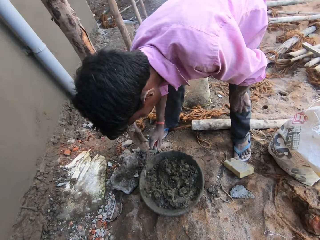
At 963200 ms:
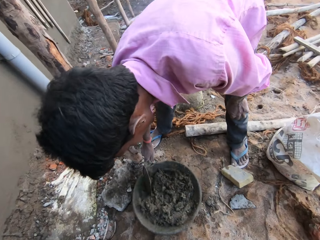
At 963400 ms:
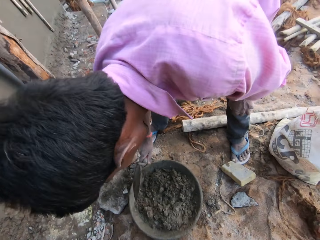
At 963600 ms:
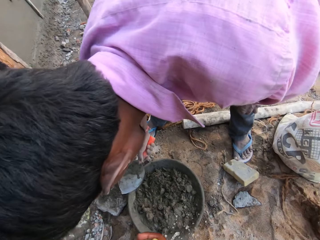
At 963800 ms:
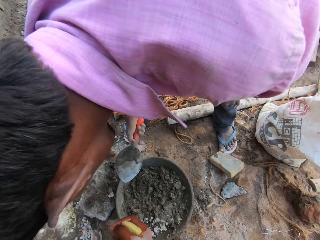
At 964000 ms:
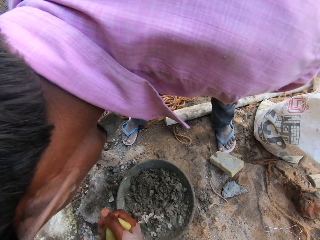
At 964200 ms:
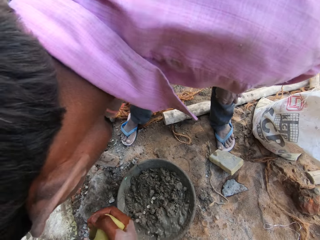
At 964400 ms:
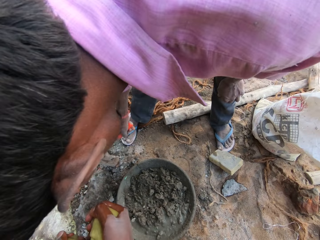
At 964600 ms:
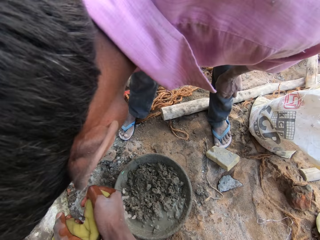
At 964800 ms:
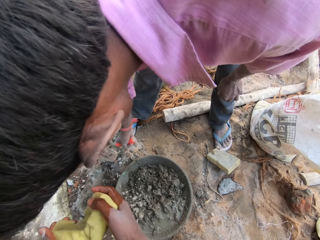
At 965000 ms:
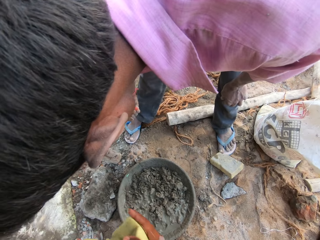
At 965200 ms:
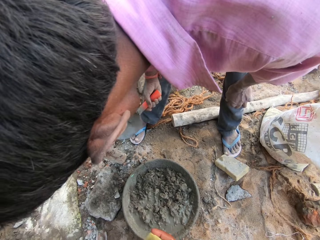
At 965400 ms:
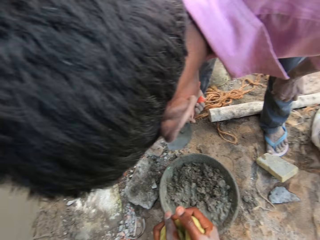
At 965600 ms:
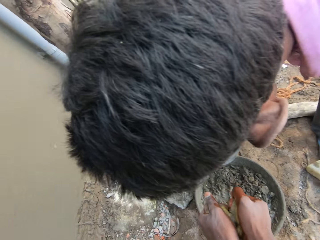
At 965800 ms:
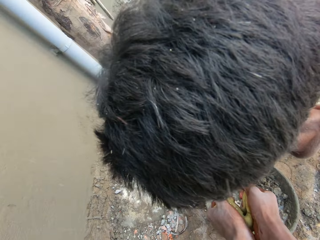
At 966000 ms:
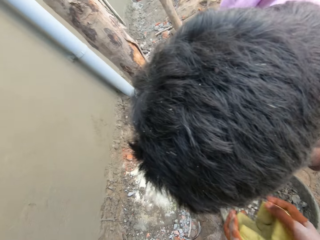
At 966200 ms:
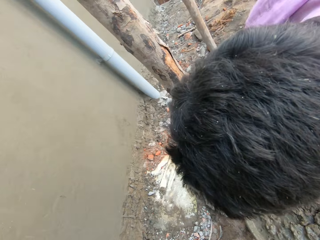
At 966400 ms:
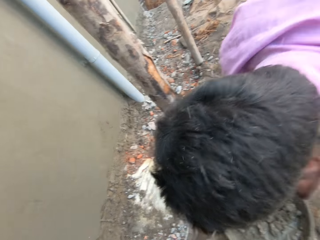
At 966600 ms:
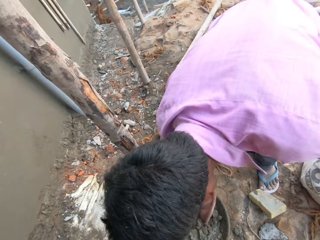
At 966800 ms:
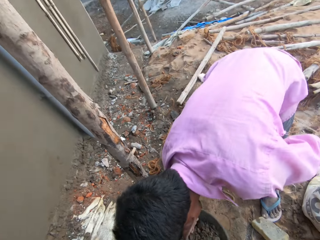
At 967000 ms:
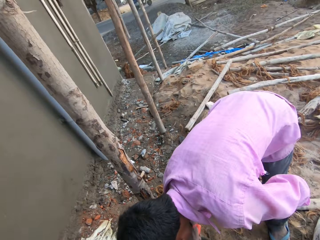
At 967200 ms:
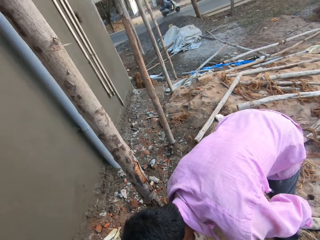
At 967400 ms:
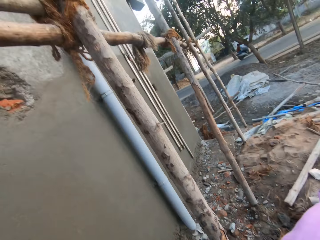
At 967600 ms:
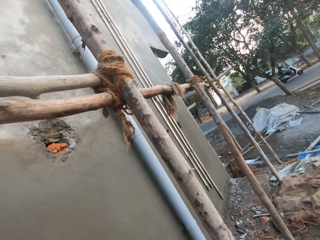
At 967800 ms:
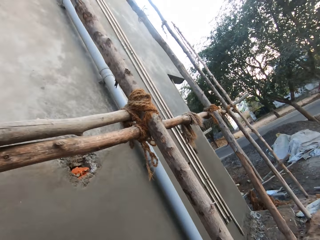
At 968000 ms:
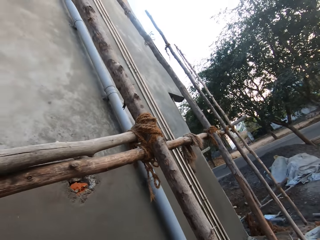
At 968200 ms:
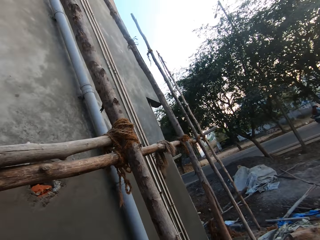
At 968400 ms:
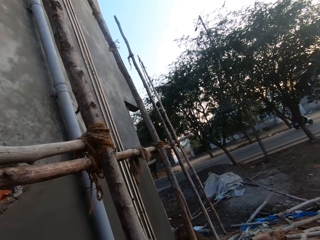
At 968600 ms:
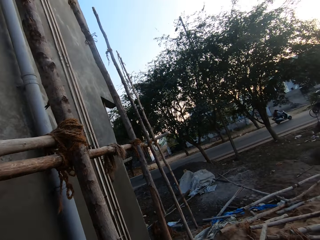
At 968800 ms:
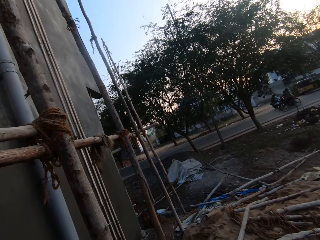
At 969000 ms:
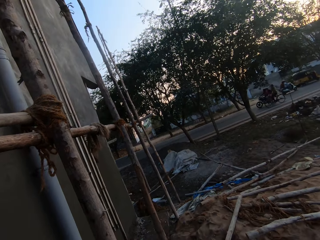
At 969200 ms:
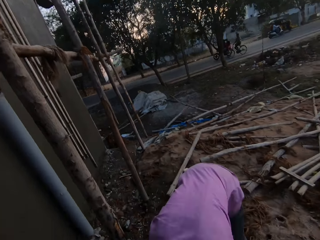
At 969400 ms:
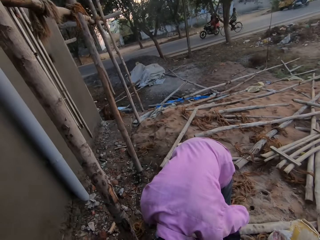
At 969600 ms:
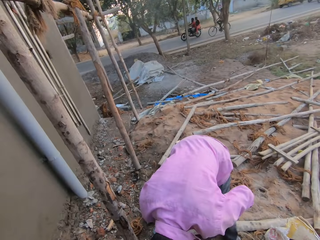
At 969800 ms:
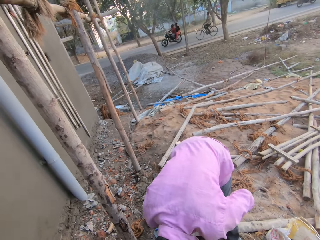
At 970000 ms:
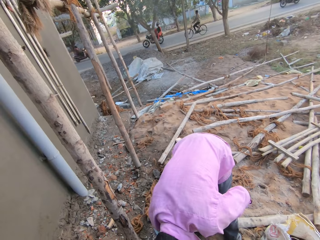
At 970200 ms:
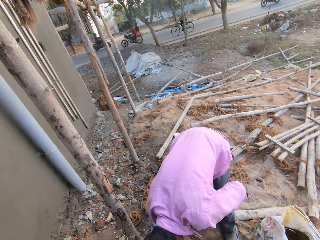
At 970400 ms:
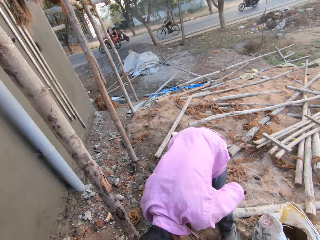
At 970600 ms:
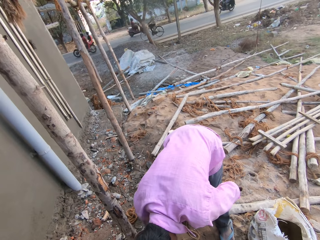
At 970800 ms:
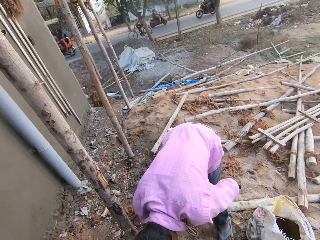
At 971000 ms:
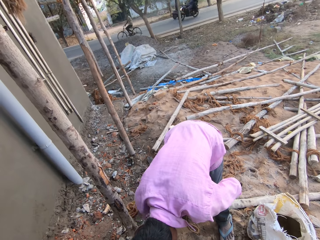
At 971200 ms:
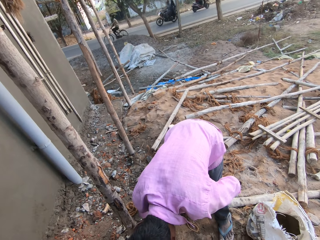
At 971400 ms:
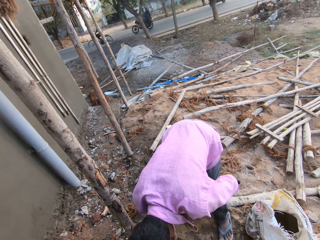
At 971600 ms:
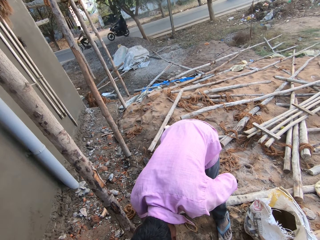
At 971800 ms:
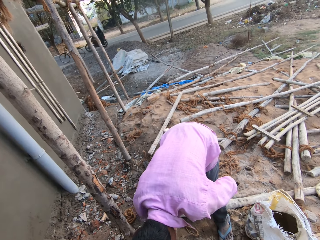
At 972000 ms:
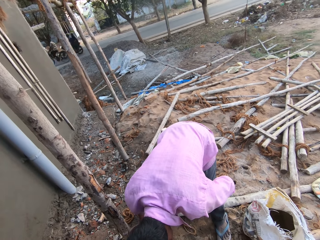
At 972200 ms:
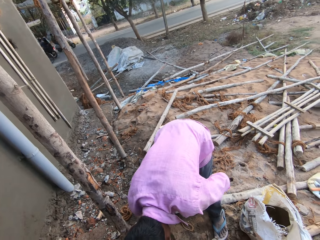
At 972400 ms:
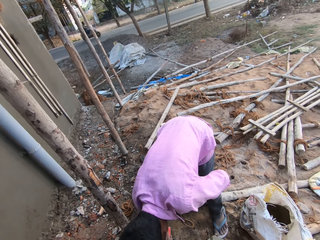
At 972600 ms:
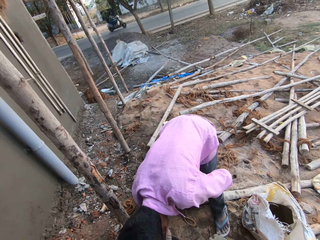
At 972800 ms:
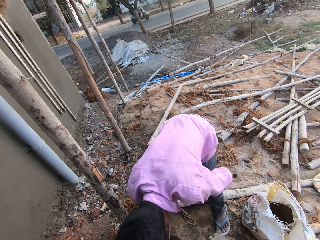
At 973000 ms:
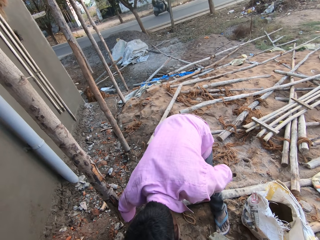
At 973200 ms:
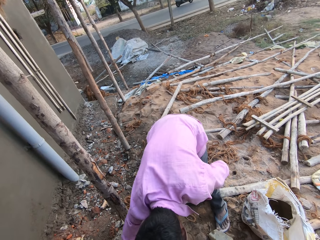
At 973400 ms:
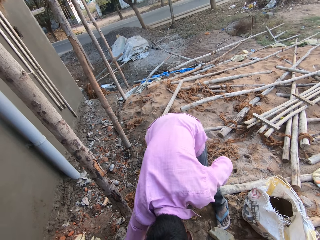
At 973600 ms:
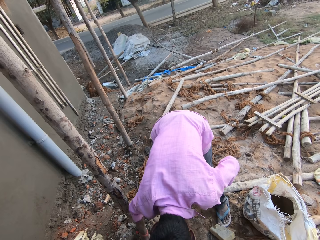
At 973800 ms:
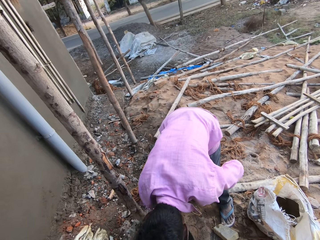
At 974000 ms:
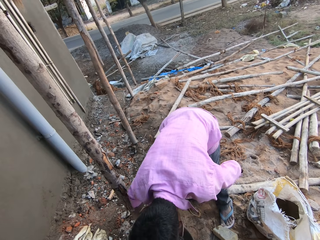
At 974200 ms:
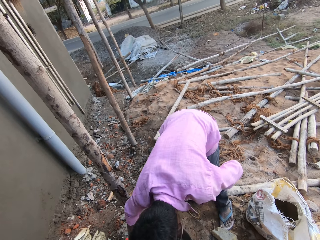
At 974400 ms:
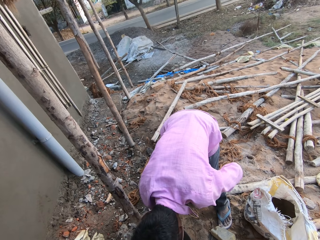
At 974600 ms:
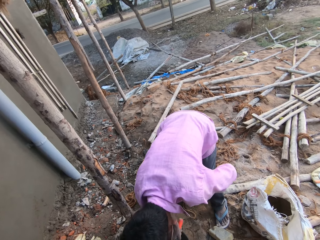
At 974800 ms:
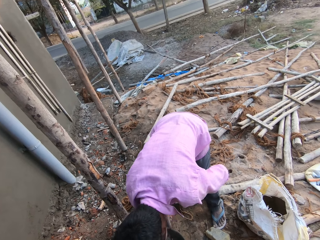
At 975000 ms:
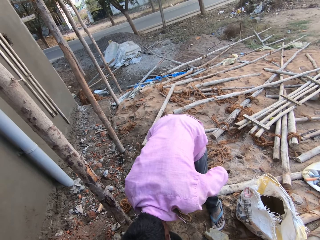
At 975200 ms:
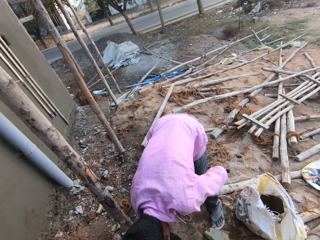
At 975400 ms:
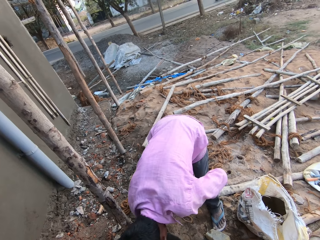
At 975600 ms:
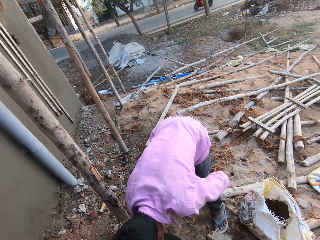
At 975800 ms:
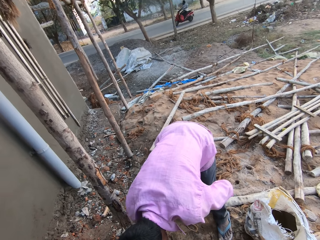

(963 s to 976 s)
The man hits the bricklayer's trowel on the headpan on the ground with his right hand. The camera wearer squeezes water out of the sponge into the headpan on the ground with both hands. The man hits the bricklayer's trowel on the stone on the ground with his right hand. The camera wearer smears water on the cement. The man mixes the mortar in the headpan on the ground with the bricklayer's trowel in his right hand. The camera wearer converses with the man.

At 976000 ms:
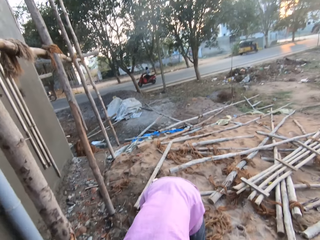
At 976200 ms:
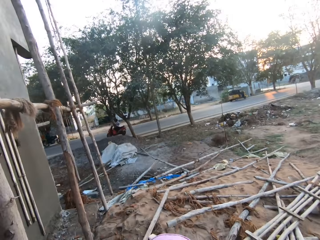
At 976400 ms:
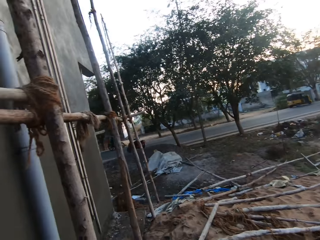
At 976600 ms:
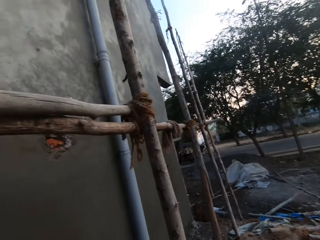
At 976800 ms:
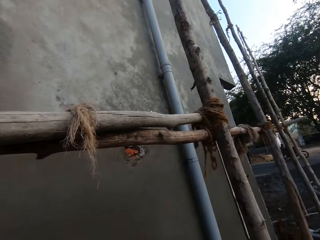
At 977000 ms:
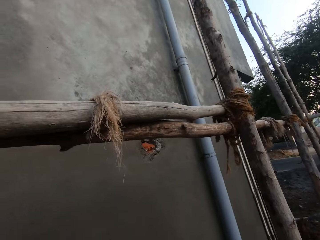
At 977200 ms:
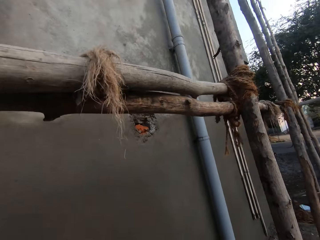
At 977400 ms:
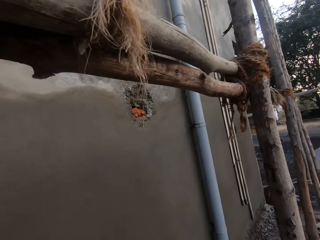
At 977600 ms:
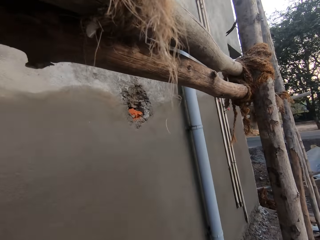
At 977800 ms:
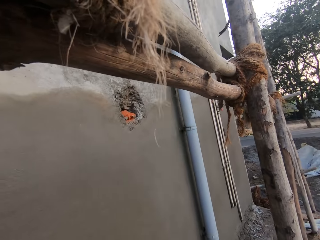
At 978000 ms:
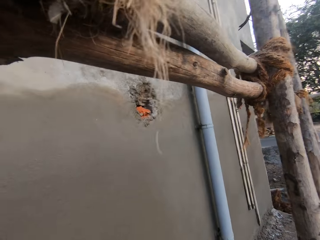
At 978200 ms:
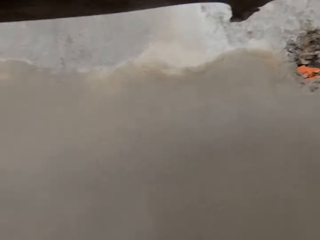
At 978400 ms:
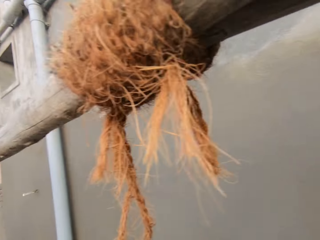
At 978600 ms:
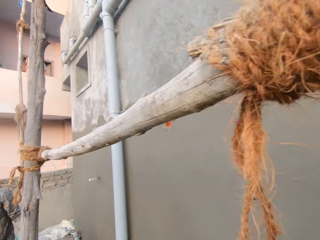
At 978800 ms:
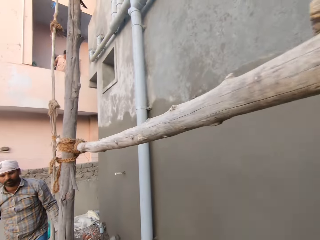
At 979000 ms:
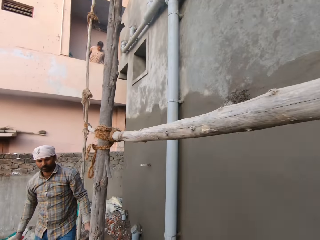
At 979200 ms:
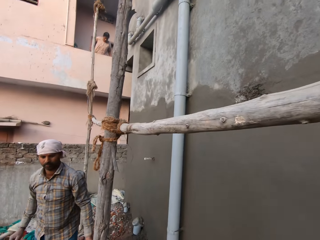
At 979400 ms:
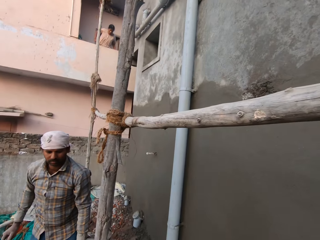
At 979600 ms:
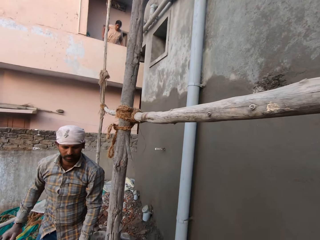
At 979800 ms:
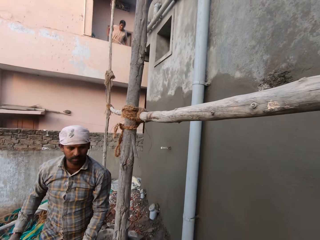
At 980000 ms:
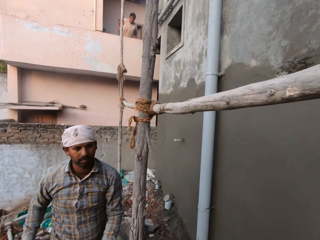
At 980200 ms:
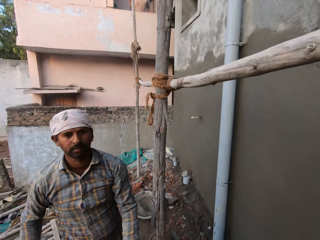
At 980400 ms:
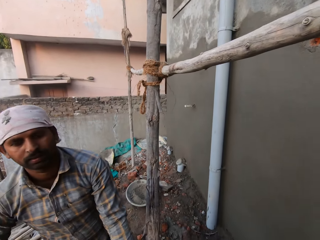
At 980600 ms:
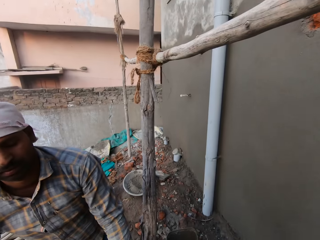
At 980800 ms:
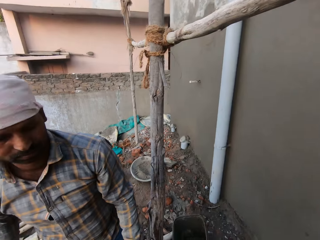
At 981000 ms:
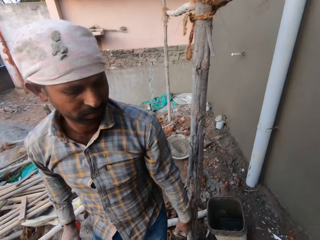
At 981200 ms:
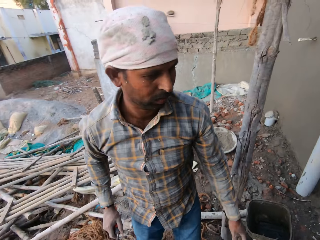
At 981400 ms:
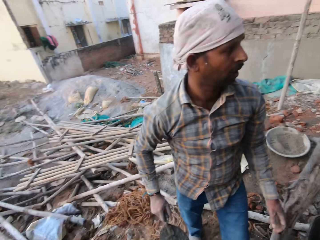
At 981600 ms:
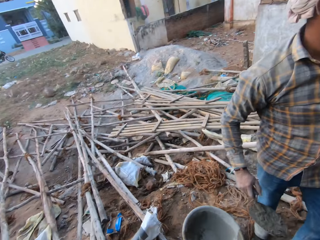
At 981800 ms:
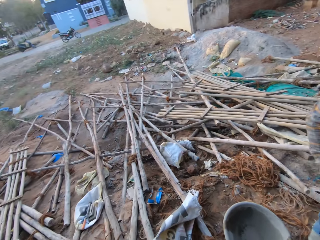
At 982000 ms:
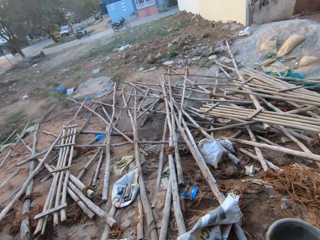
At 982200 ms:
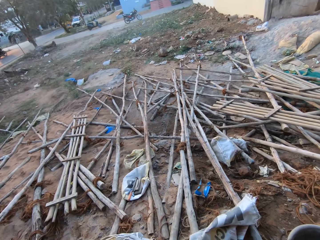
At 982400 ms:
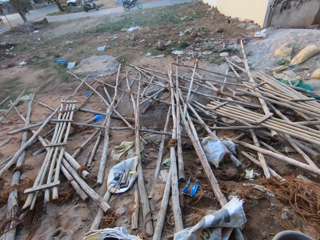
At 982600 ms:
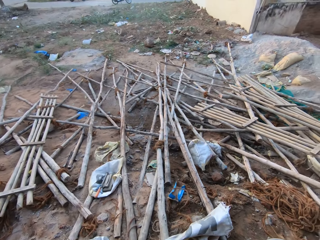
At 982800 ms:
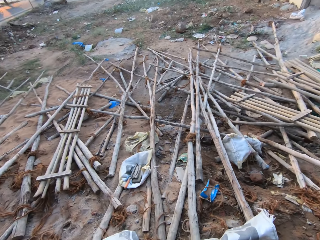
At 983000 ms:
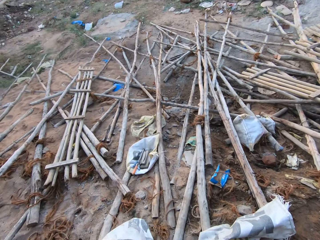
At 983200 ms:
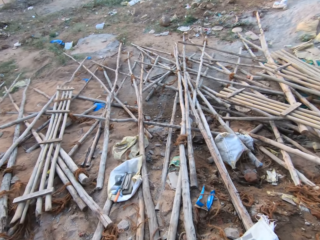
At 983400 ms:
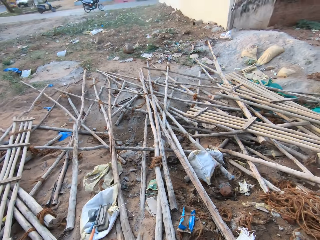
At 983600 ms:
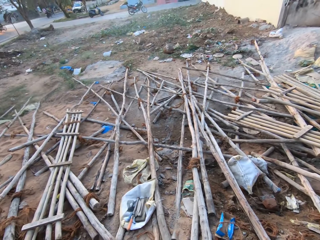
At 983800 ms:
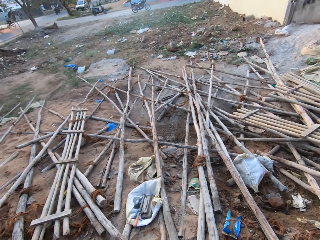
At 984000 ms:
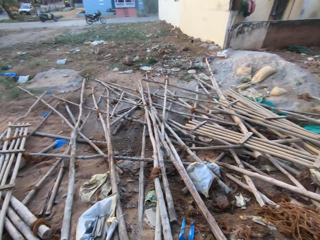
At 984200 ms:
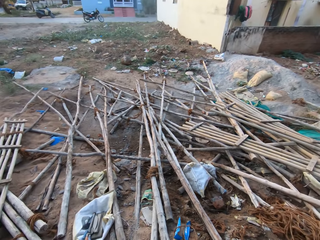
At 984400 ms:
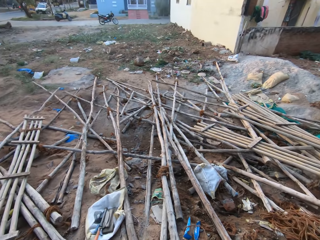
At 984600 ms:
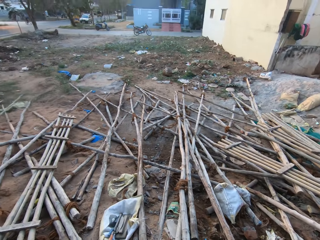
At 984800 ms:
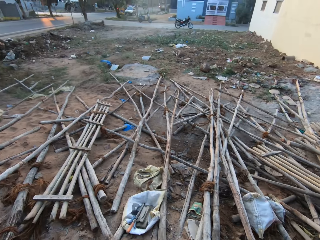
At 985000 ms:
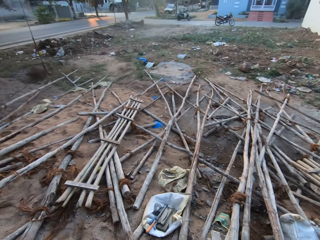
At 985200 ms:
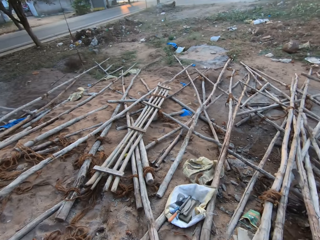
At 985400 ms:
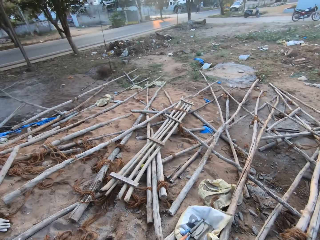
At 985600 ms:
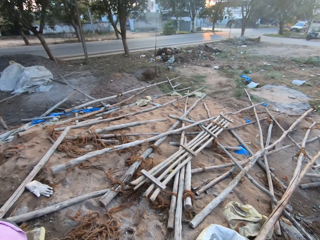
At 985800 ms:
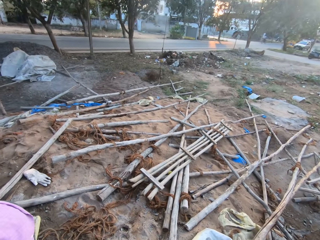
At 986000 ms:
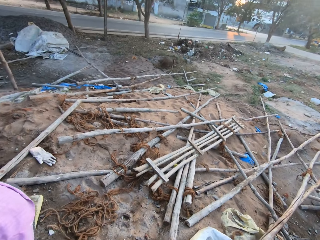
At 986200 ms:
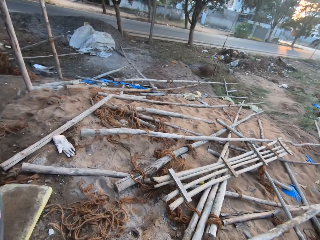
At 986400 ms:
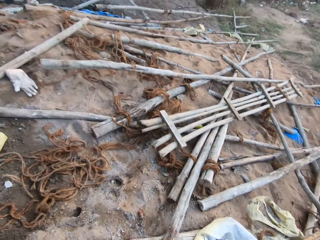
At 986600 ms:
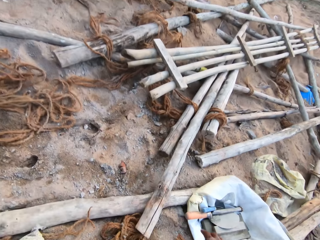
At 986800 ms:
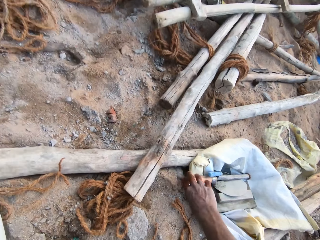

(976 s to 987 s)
The camera wearer converses with a man. The man walks towards the bucket.
